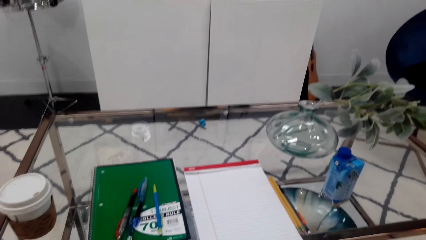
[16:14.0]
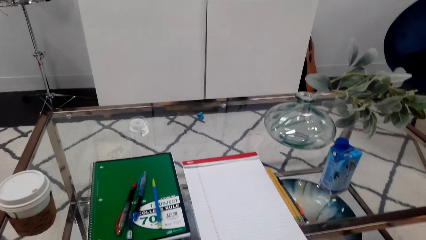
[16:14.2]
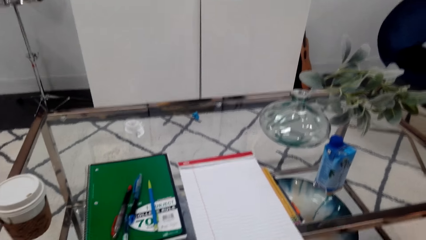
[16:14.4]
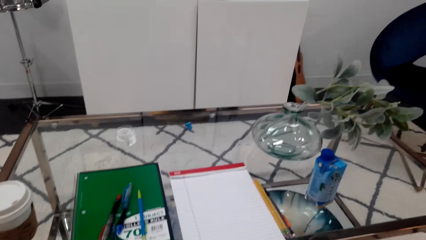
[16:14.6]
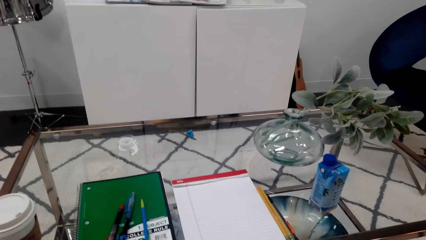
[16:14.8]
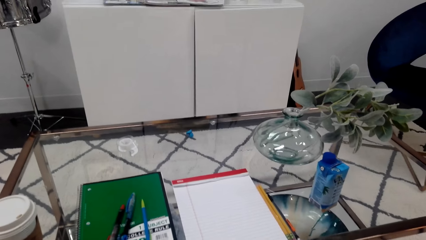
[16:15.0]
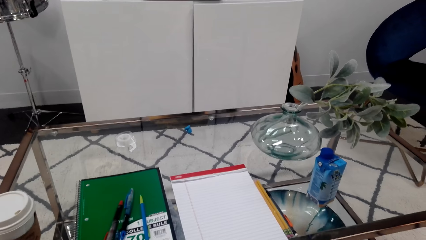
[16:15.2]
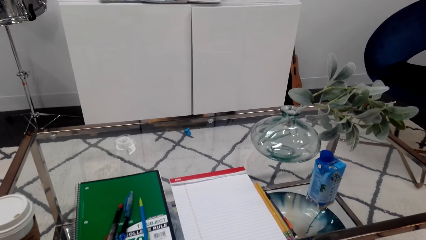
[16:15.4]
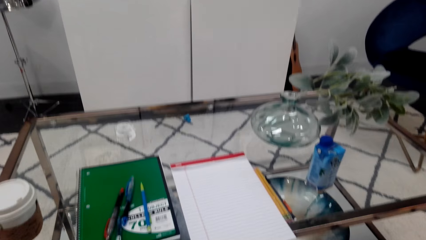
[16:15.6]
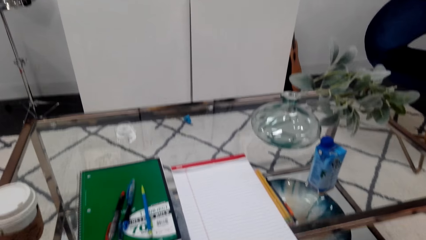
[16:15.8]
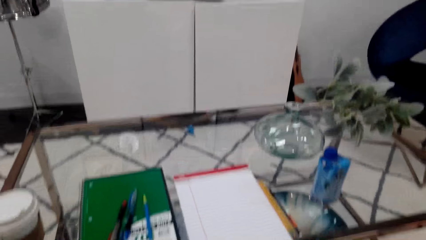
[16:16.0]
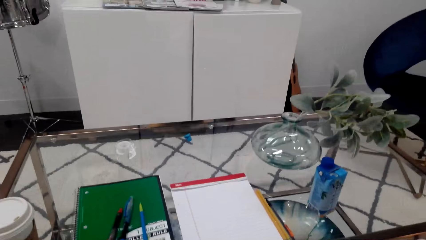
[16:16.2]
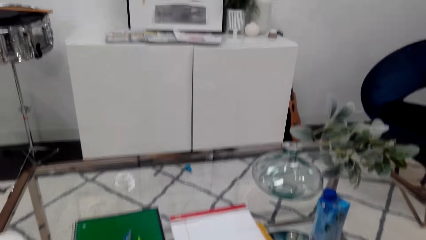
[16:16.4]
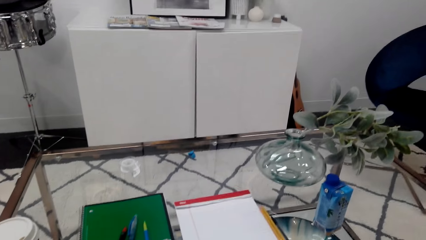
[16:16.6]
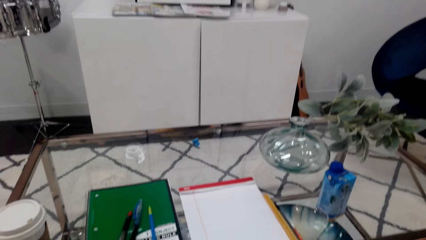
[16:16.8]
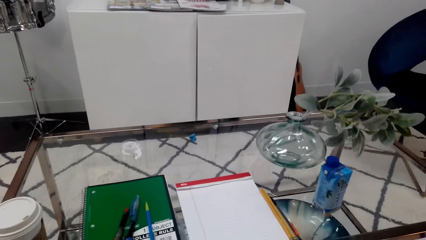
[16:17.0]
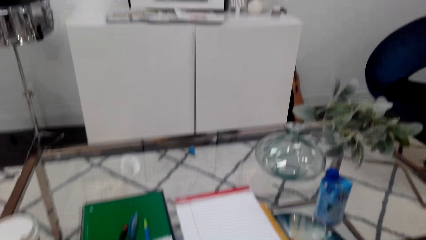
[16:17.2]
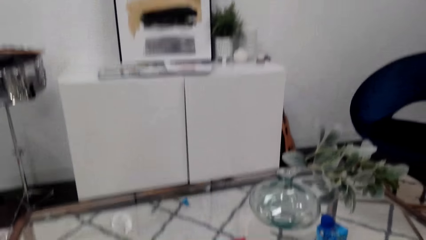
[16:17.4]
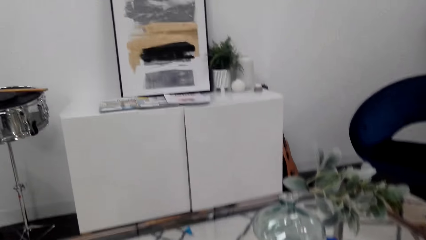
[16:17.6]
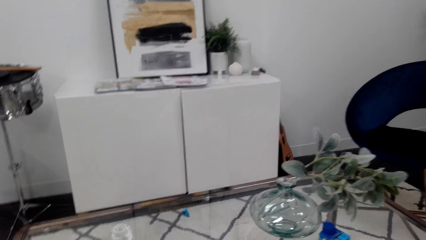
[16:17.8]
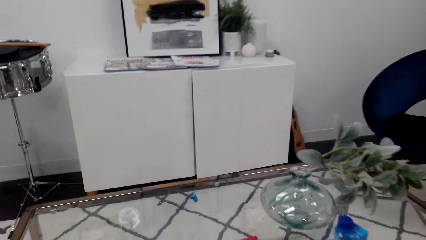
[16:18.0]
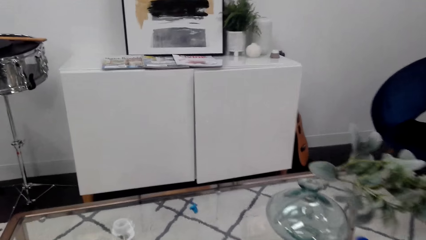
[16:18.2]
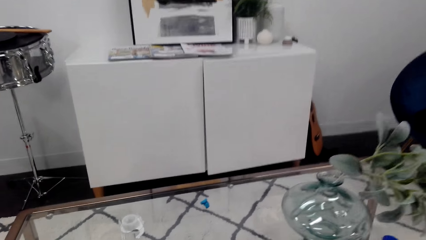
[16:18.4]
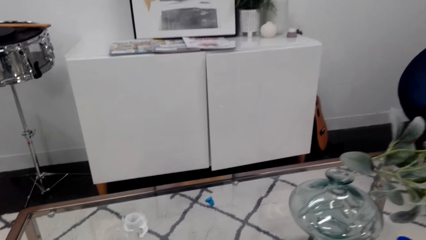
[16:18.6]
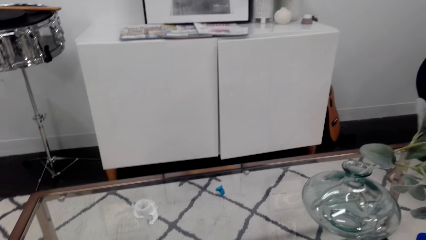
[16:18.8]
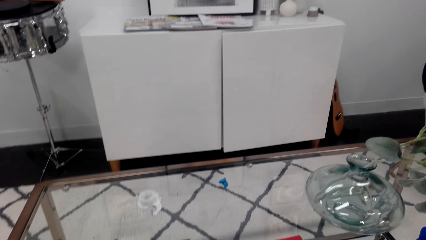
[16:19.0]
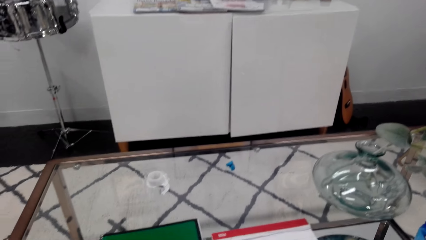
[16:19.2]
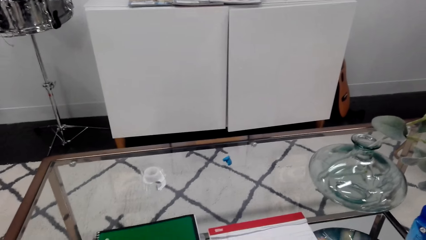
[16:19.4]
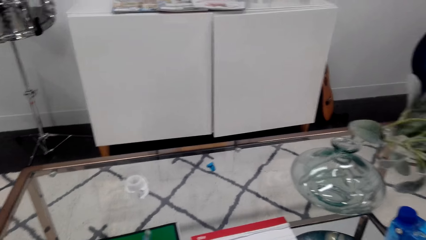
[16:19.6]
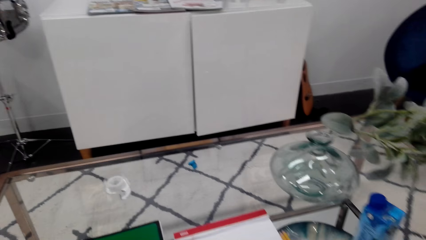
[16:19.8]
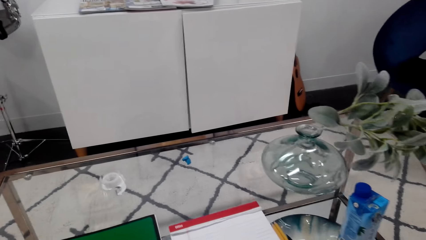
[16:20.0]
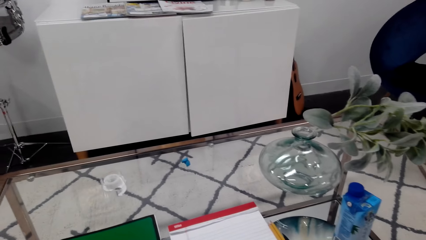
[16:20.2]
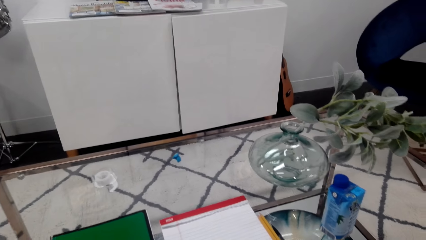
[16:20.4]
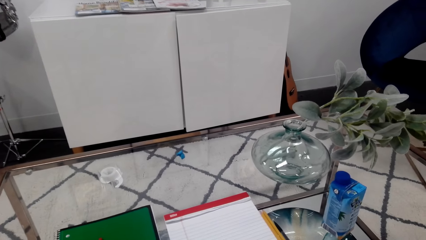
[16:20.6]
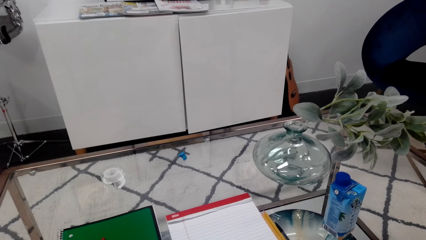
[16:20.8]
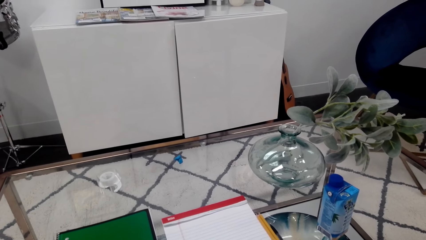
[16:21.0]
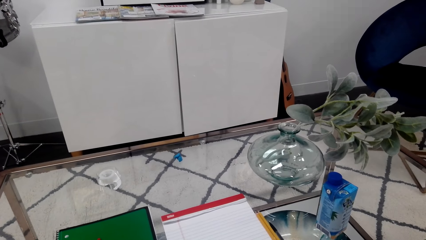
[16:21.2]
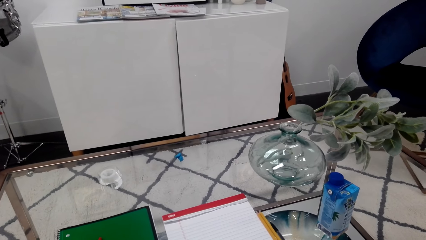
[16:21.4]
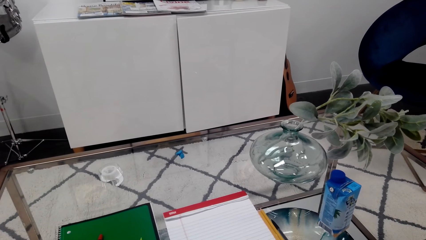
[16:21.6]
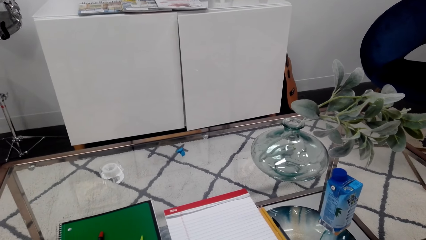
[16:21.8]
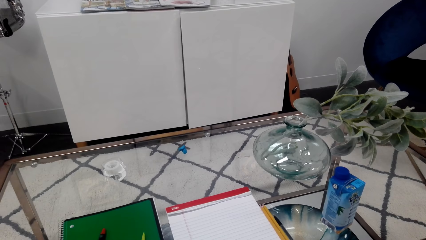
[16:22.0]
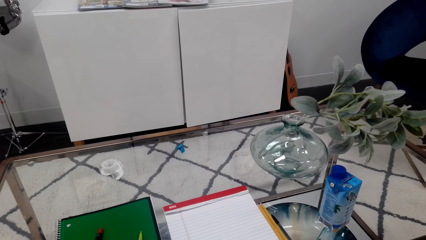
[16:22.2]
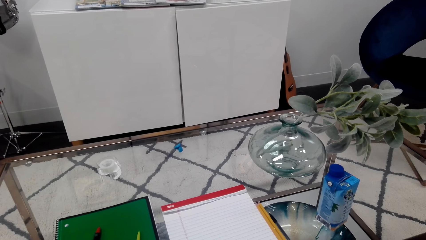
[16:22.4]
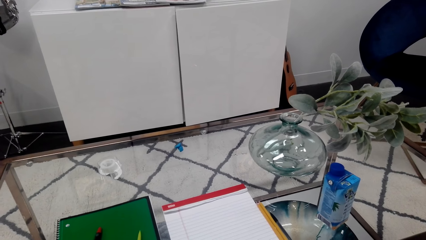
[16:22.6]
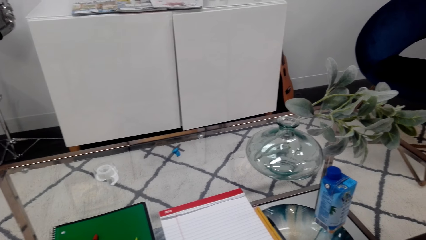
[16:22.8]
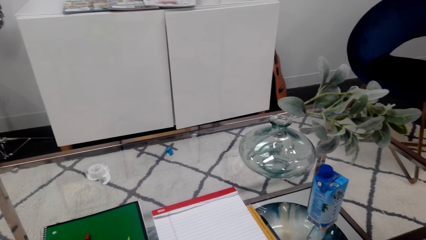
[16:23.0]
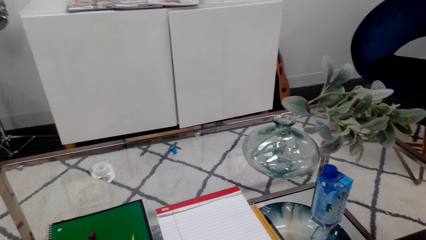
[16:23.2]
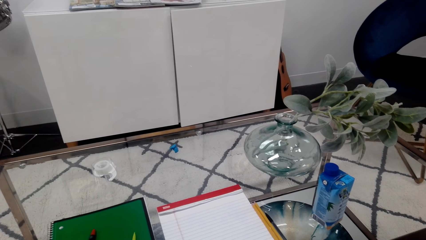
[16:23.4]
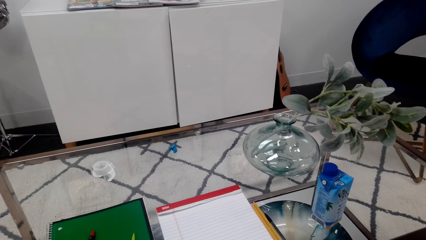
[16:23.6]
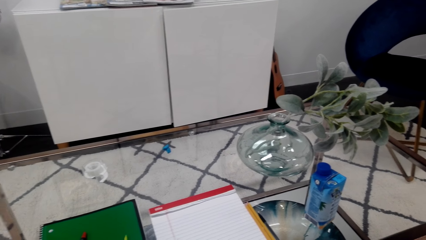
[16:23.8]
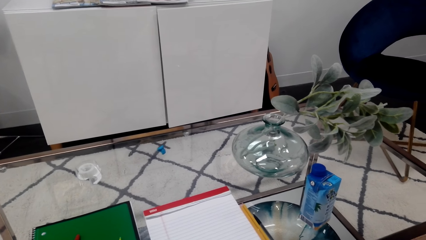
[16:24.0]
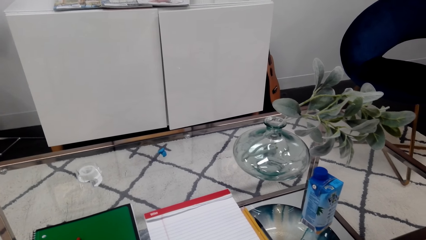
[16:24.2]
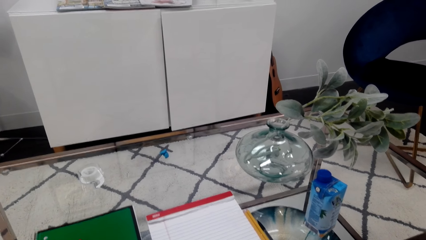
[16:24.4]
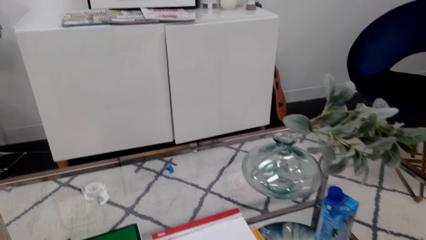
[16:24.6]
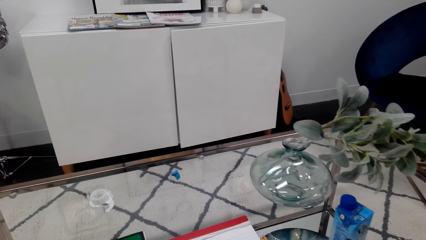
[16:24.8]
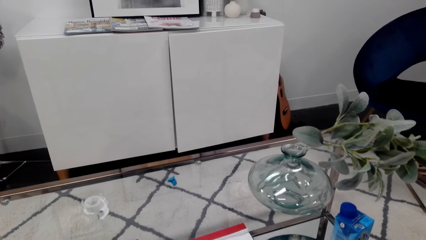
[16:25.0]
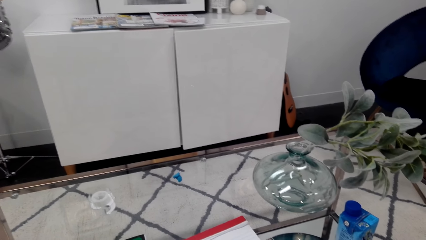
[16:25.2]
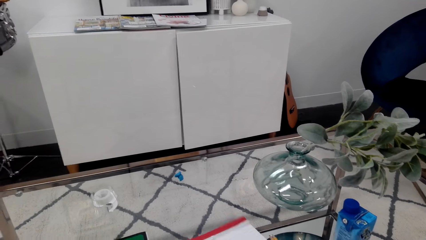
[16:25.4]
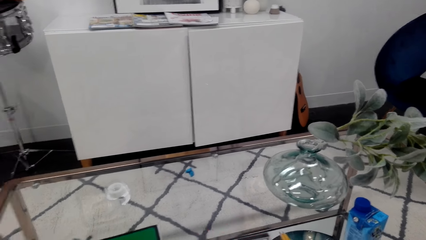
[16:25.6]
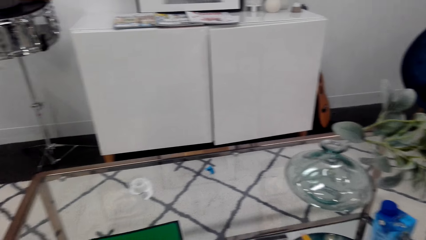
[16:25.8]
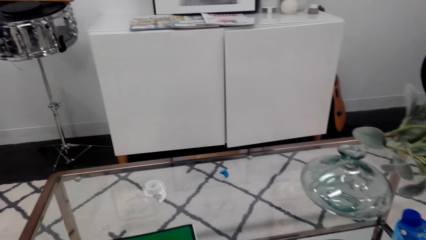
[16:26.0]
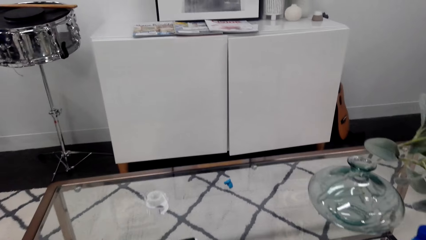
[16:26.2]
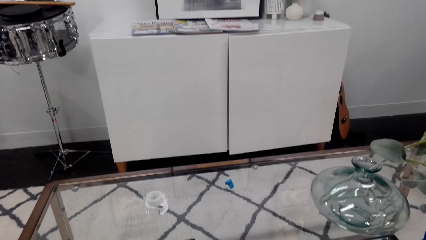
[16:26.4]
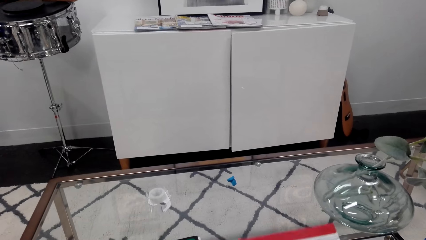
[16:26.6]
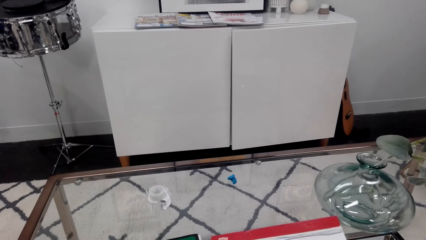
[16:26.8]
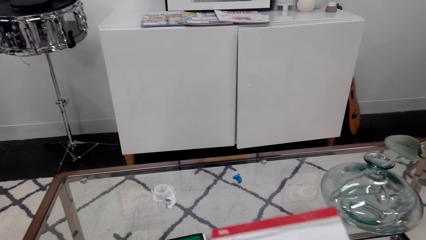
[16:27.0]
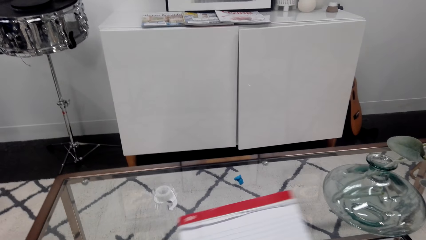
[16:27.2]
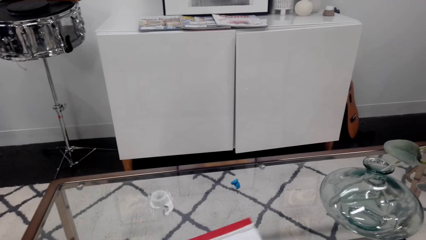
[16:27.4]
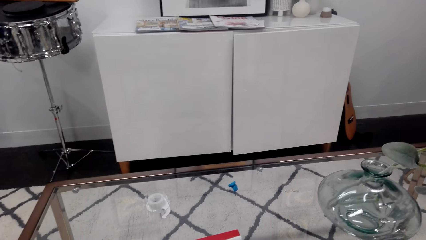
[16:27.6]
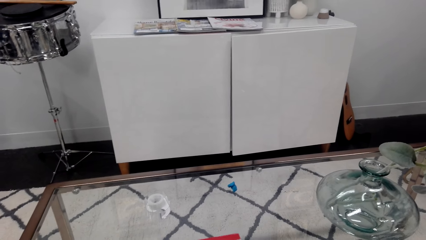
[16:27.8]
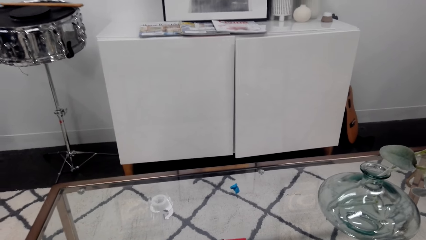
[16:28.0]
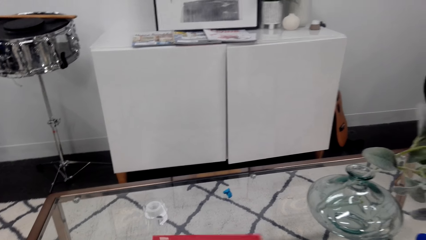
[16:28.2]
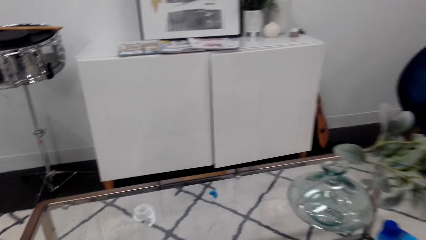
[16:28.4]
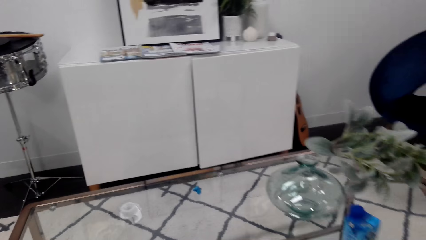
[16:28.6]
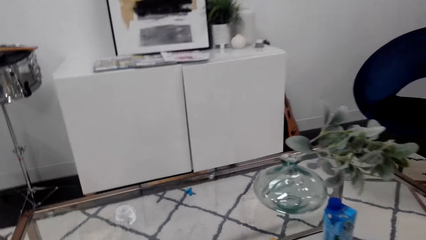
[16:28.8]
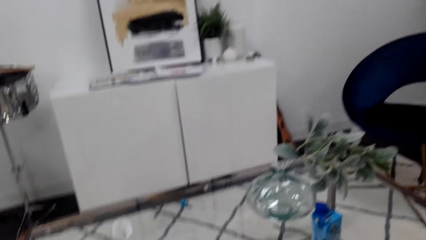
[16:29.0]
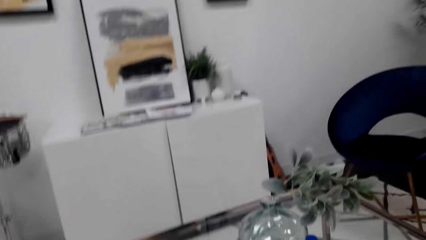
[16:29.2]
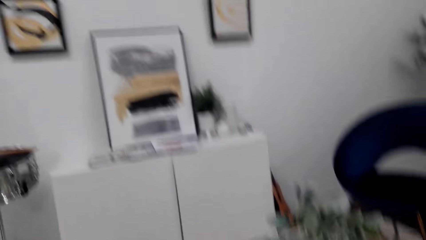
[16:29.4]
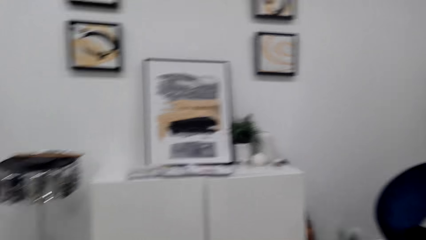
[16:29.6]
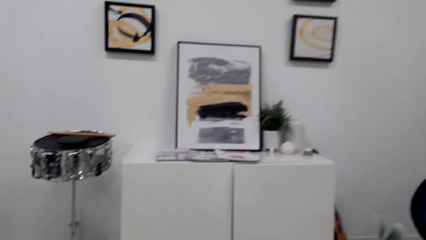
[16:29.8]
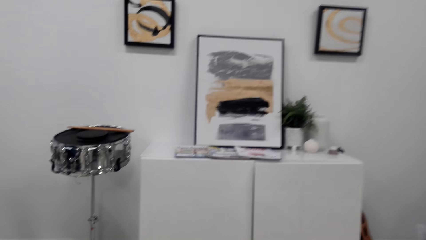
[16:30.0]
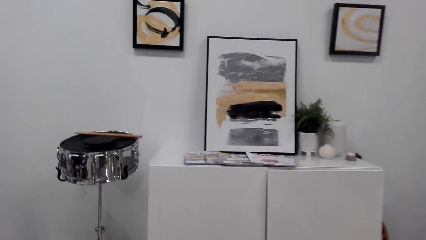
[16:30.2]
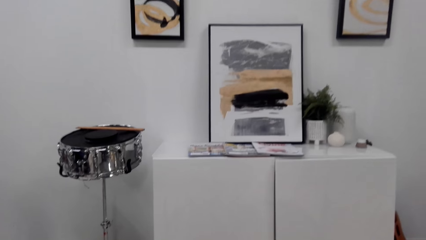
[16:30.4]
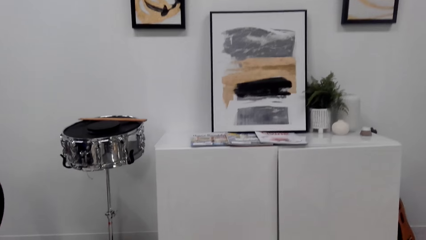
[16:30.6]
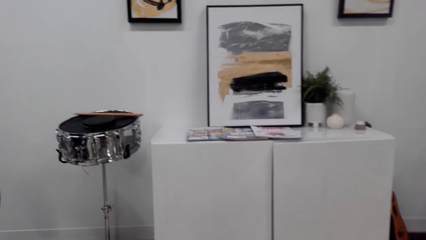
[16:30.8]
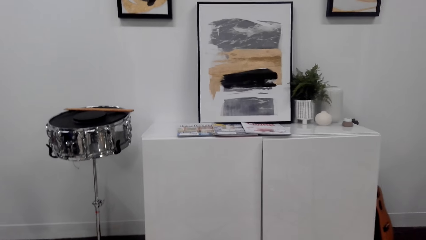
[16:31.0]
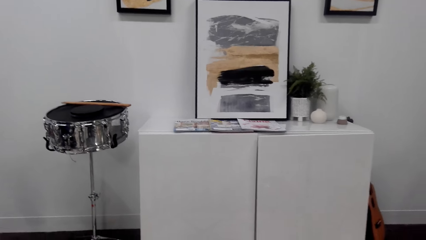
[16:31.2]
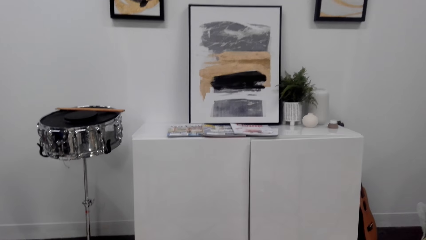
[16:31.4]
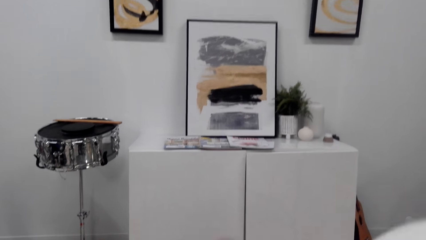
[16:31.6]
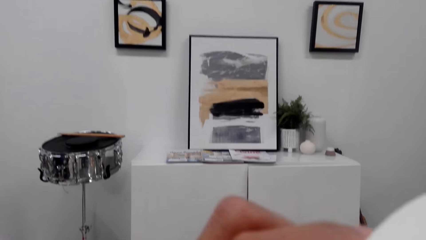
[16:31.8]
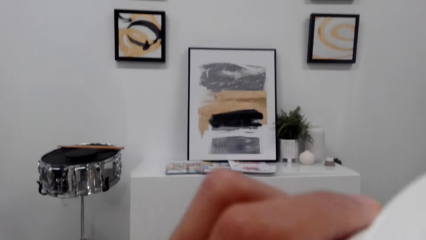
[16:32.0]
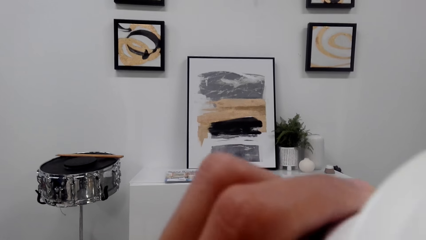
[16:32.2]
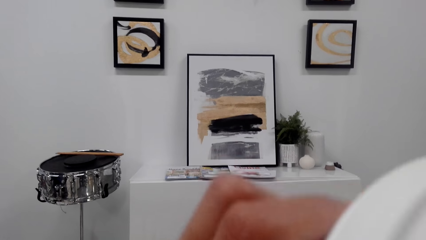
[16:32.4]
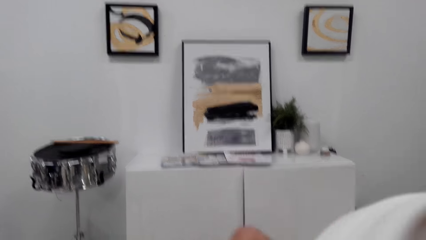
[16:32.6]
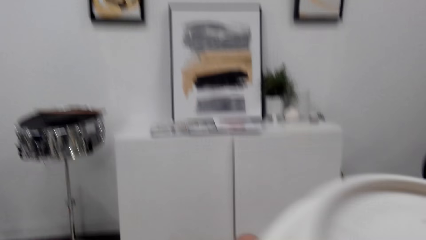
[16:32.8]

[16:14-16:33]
The camera wearer picks up the notebook. They place the notebook on the table. They look at the table. They look around. They look at the decoration on the wall. They drink from a cup.
